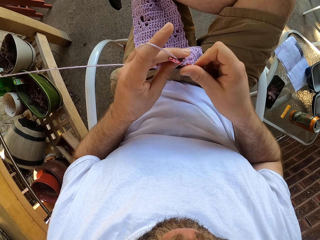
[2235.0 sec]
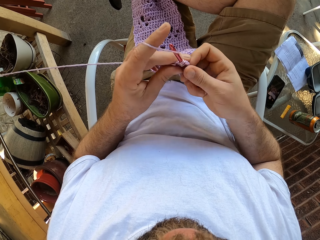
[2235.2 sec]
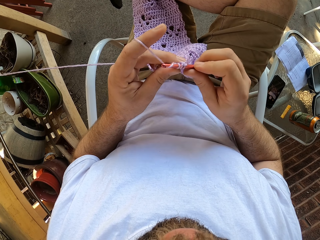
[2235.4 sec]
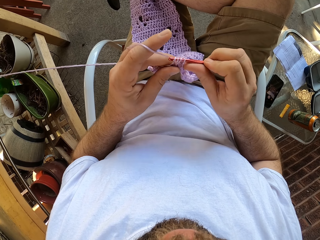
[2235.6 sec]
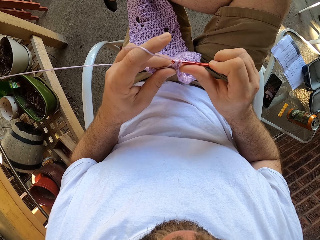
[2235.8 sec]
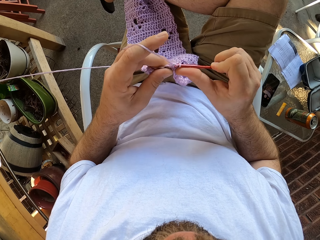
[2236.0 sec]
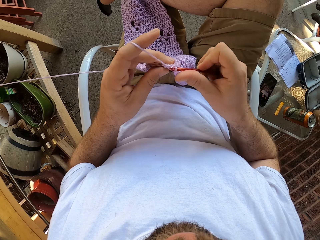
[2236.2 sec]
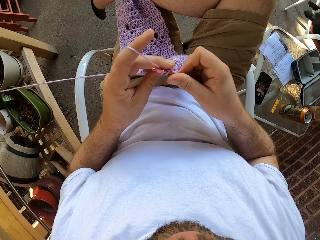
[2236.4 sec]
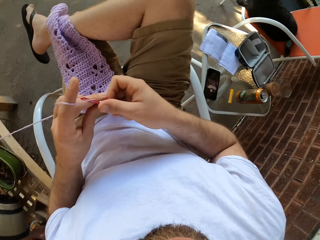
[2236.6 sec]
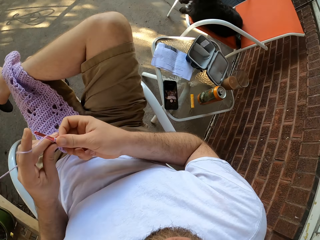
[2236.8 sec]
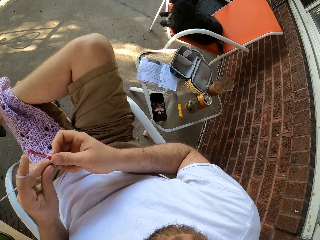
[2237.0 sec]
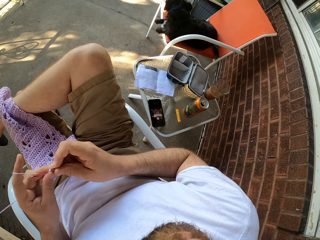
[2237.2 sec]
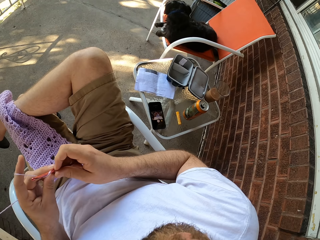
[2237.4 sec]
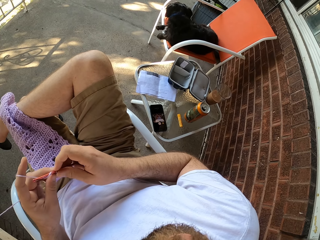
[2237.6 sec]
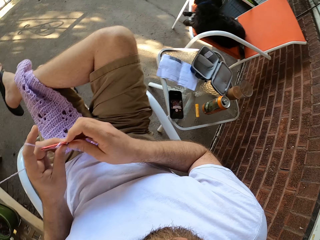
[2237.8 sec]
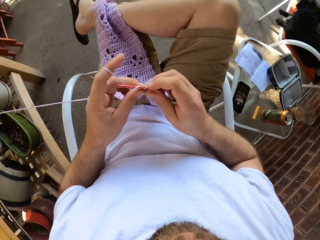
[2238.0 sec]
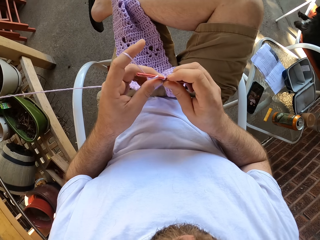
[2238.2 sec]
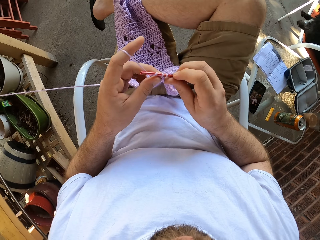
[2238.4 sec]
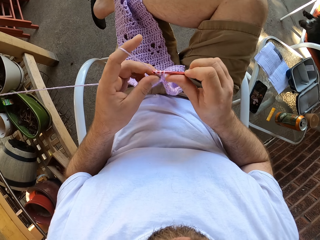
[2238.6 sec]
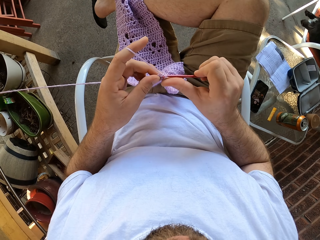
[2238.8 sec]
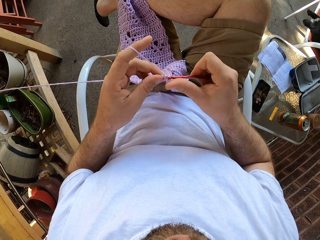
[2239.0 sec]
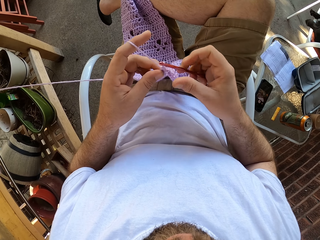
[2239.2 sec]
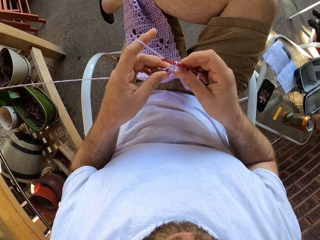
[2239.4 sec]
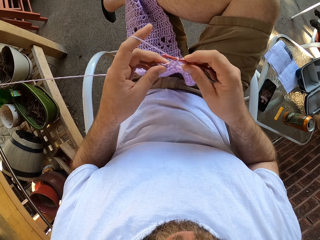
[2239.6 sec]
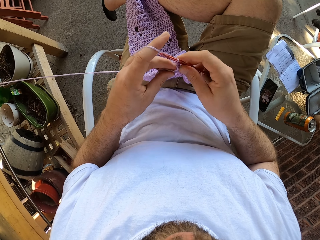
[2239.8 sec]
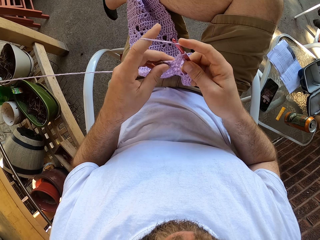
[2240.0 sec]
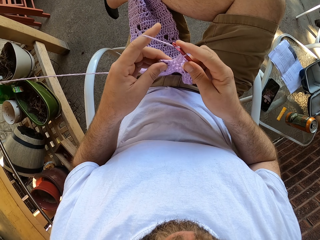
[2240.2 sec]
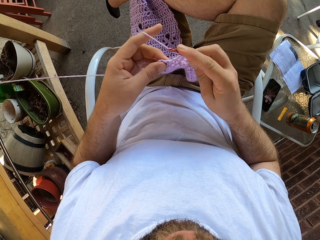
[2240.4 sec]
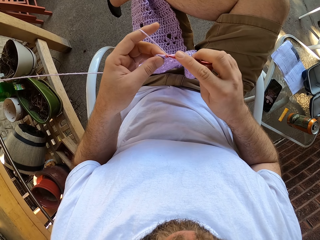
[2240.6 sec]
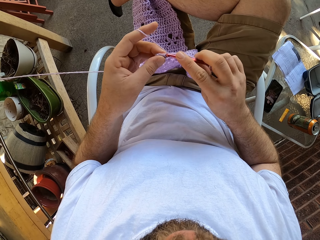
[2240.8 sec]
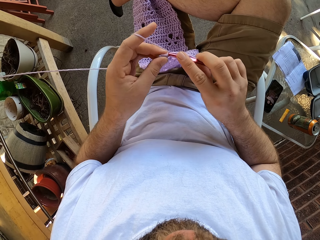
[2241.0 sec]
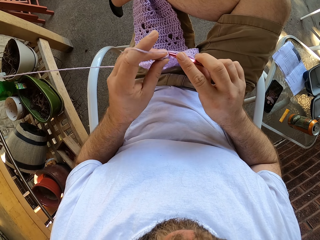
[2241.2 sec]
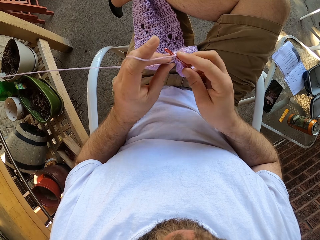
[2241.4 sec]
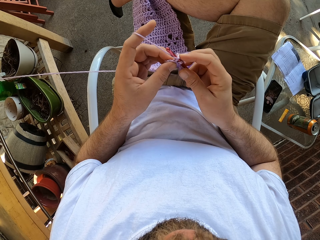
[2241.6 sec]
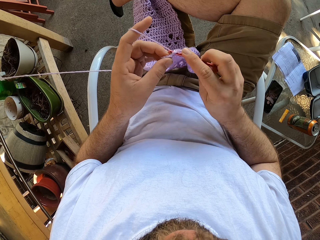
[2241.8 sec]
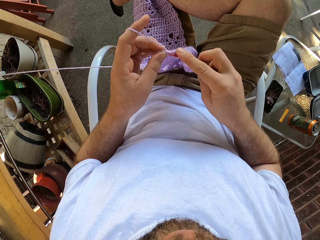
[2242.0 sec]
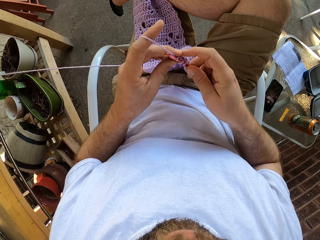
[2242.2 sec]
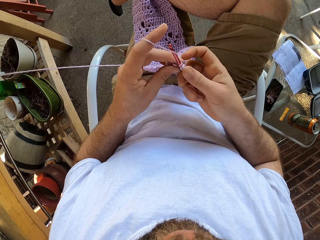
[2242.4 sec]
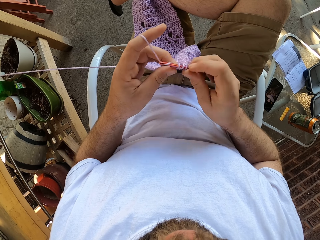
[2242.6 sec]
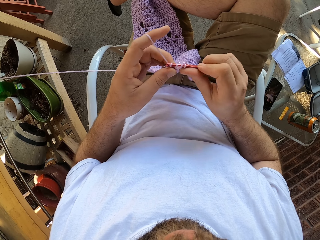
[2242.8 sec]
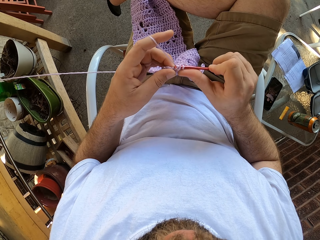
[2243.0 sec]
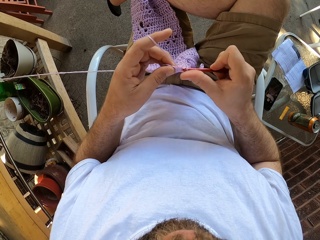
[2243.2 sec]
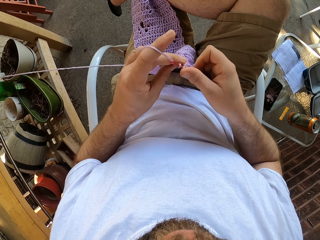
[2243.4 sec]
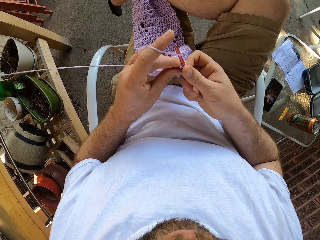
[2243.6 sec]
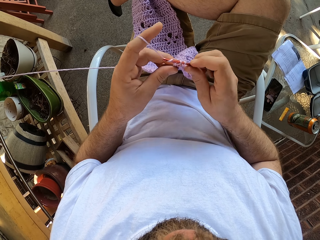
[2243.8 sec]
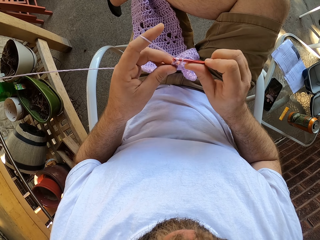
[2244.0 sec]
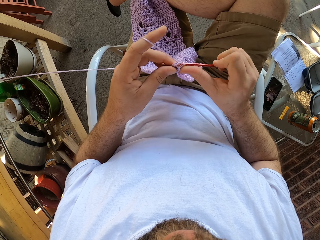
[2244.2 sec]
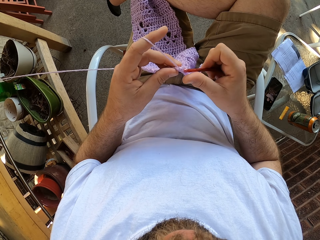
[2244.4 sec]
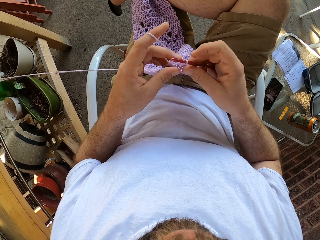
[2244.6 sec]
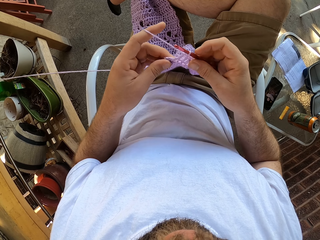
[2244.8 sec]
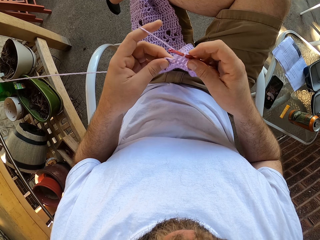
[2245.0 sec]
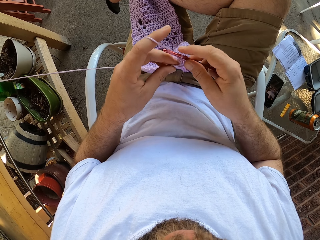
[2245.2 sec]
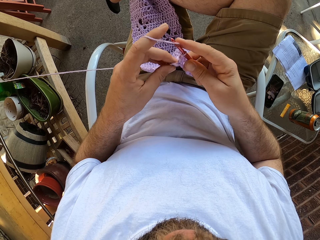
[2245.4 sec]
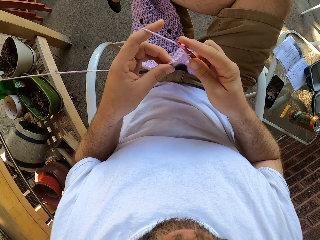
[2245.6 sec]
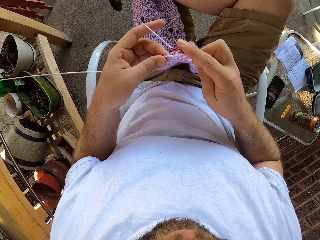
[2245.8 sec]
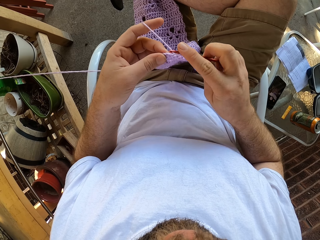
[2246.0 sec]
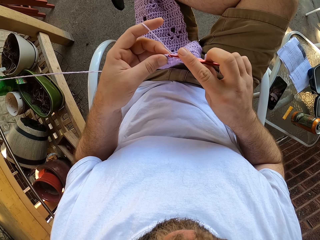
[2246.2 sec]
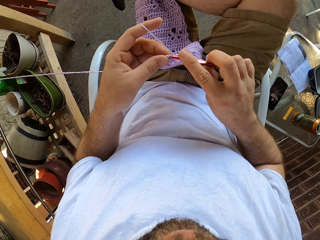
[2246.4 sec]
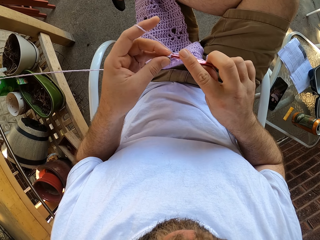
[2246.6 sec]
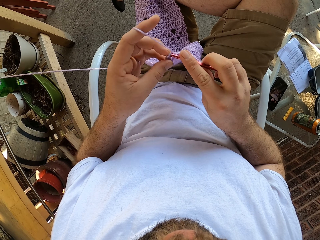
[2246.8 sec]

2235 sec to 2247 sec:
The camera wearer looks aside. They look at the fabric. They crochet the fabric with a crochet hook.

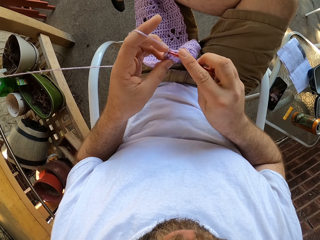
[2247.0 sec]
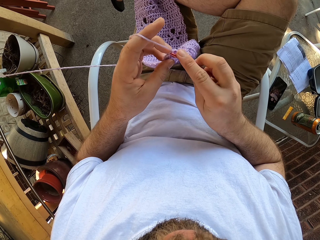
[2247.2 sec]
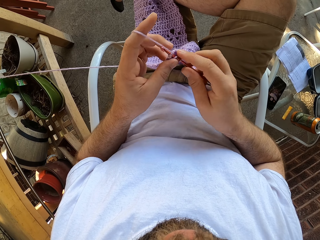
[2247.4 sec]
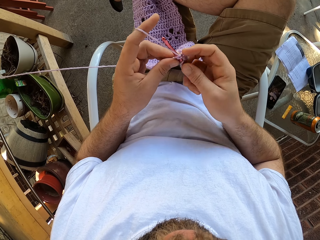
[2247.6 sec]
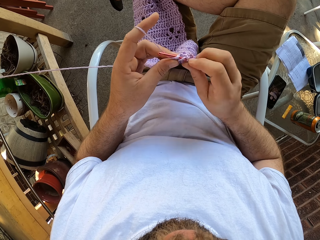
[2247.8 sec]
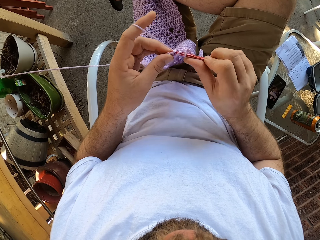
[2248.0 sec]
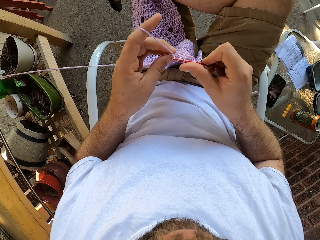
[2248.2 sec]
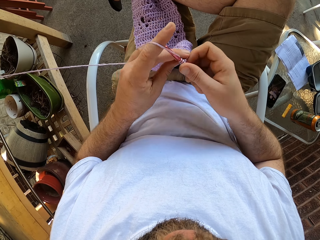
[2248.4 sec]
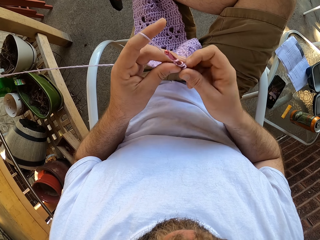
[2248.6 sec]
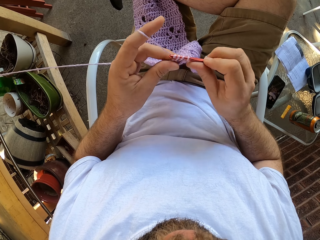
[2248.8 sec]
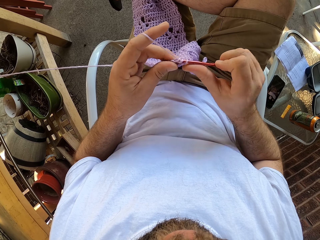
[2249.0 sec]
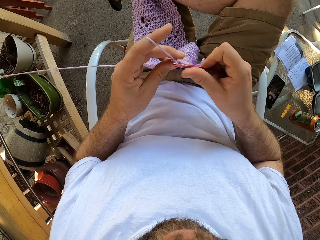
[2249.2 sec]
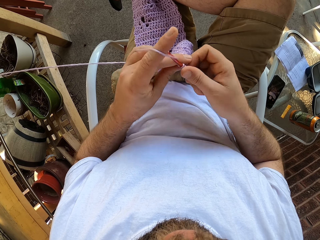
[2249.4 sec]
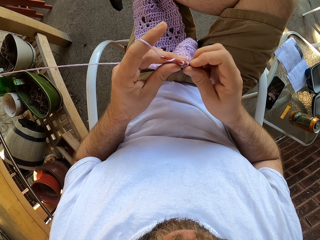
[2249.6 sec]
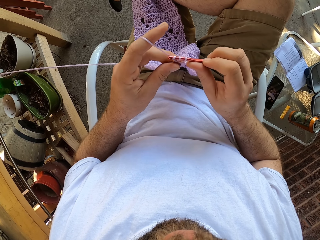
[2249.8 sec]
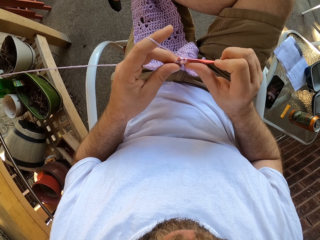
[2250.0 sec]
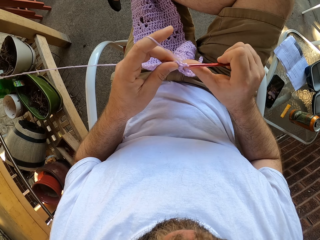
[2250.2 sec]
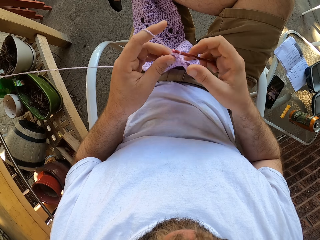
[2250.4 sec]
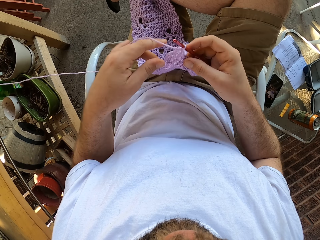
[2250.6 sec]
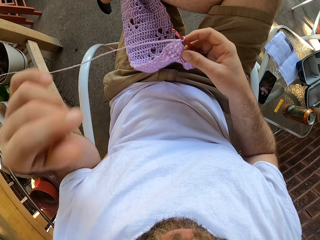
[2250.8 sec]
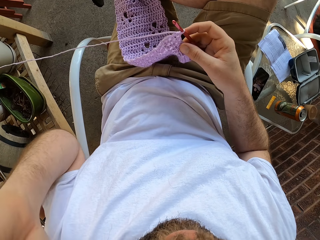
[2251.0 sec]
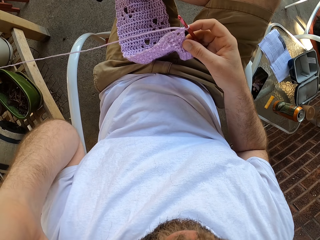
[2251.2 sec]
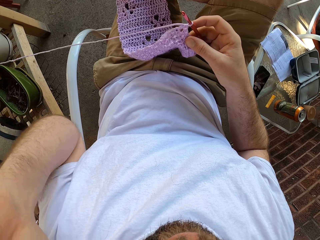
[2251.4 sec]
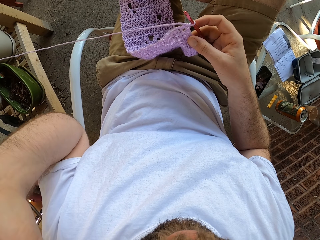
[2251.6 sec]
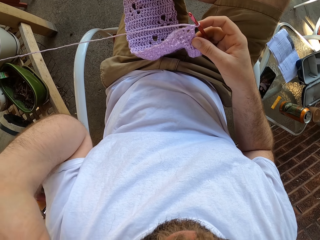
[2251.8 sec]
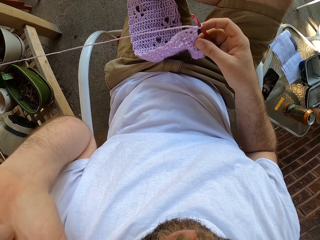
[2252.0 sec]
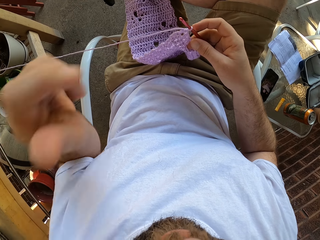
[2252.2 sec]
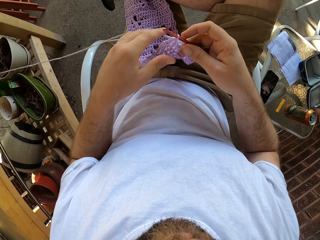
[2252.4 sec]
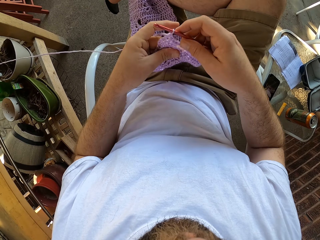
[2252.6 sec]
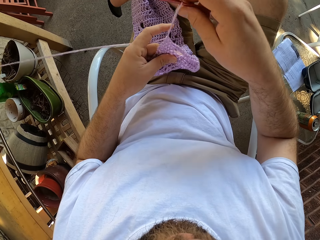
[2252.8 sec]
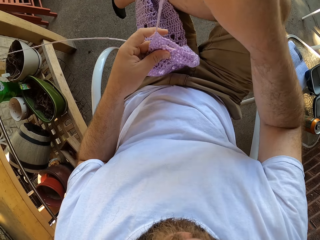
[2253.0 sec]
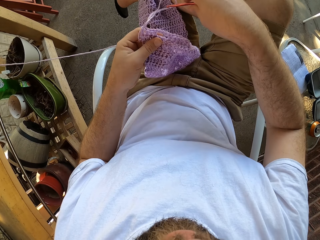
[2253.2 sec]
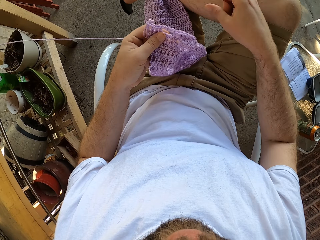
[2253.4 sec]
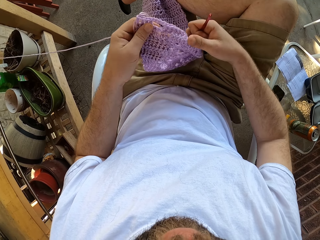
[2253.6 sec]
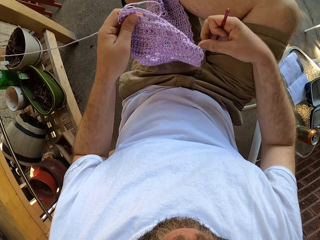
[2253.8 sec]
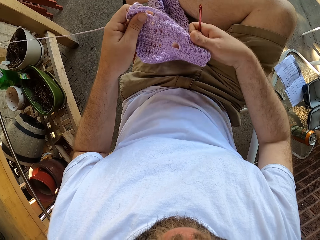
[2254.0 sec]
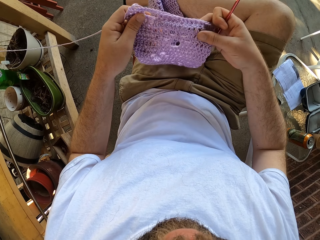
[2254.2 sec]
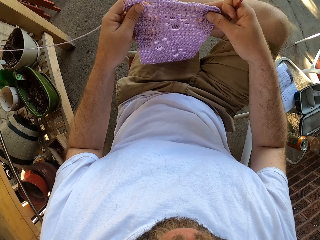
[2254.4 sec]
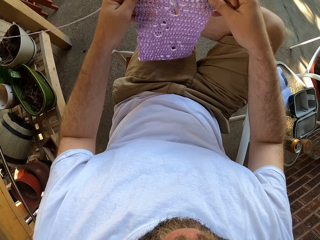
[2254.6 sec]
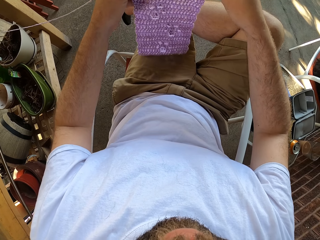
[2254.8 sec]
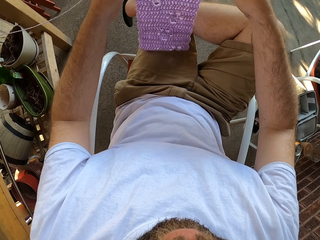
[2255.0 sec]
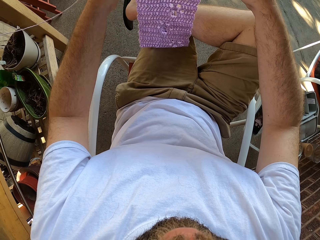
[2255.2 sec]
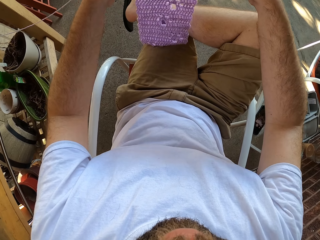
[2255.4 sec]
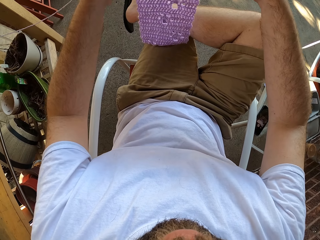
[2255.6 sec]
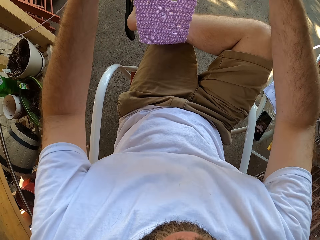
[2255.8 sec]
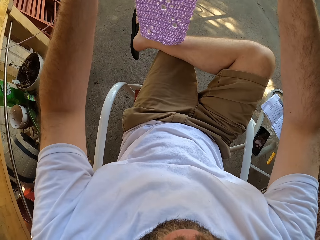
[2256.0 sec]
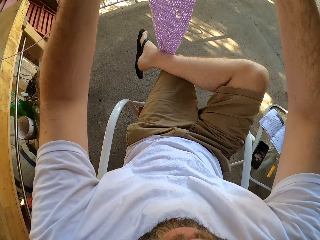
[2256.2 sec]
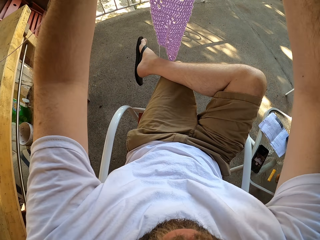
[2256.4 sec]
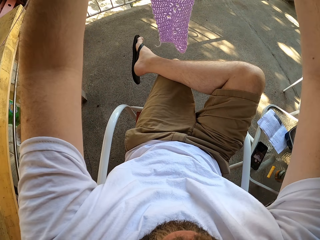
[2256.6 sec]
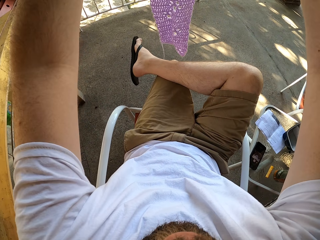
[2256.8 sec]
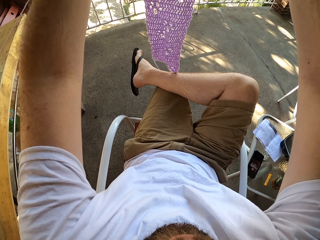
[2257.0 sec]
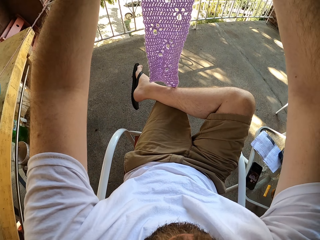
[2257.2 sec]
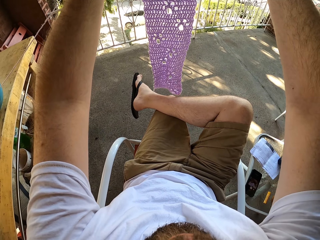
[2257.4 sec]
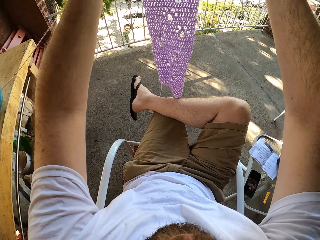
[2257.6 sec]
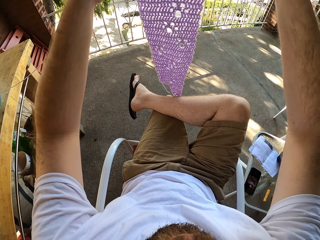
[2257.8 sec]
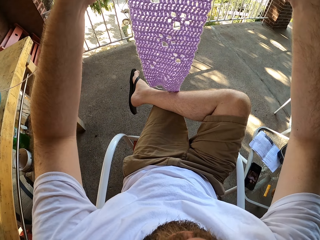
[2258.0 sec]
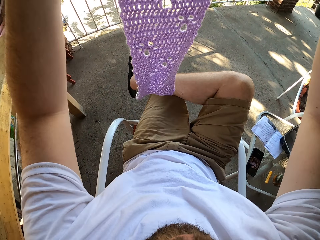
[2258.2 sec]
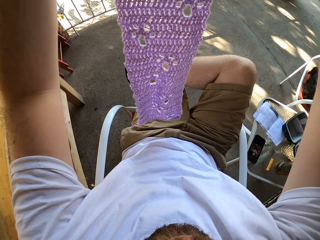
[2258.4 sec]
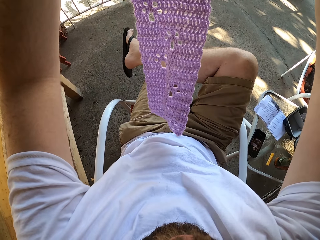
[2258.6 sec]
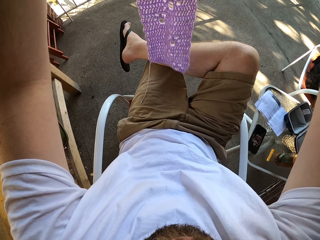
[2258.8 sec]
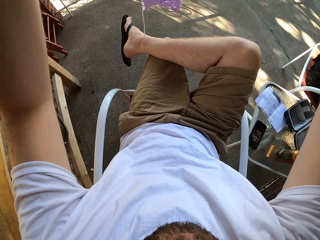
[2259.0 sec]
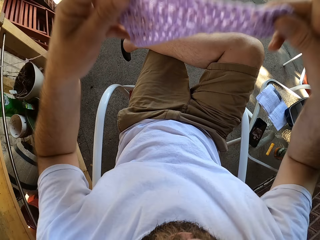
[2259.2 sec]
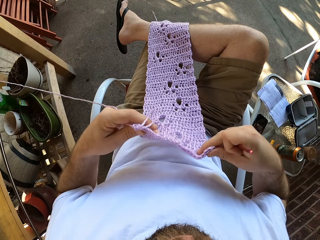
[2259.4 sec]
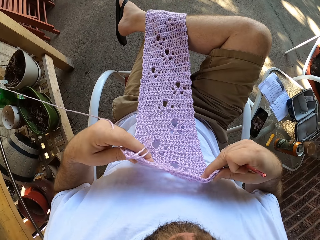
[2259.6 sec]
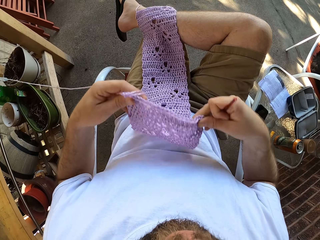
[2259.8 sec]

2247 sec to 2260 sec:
The camera wearer raises his left hand. He does something with his left hand. He lowers his hand down. He adjusts the fabric with both hands. He holds the fabric with his left hand and pulls the thread with the crochet hook in his right hand. He lifts the fabric off his lap. He drops the fabric on his lap.
